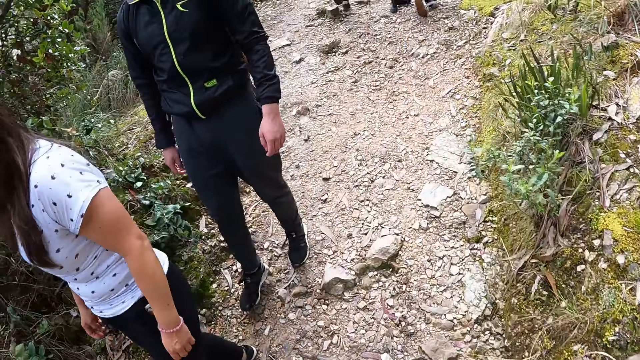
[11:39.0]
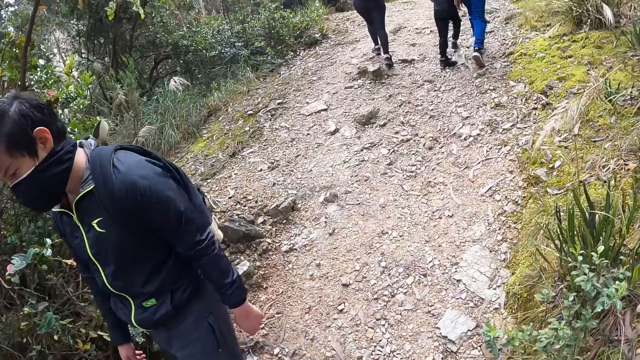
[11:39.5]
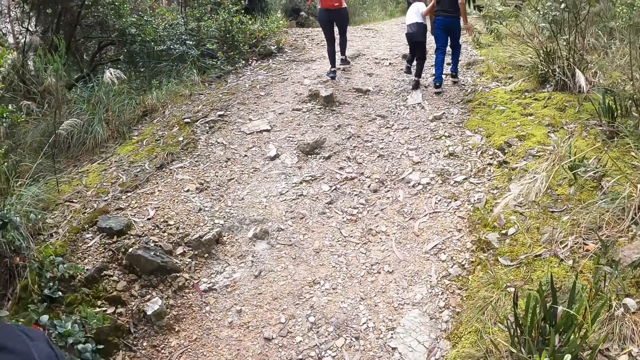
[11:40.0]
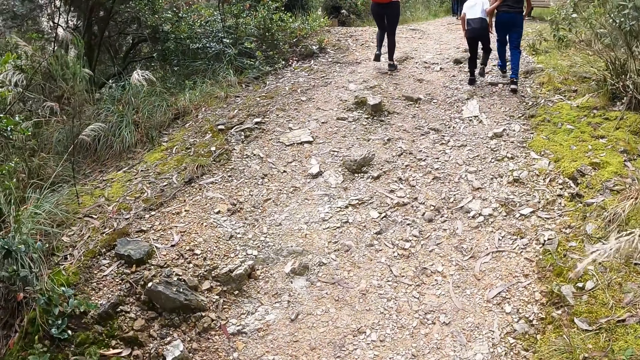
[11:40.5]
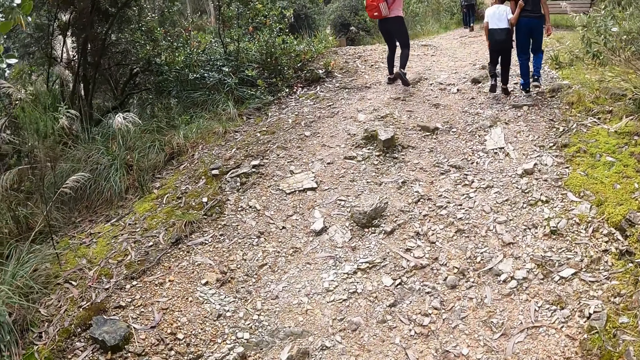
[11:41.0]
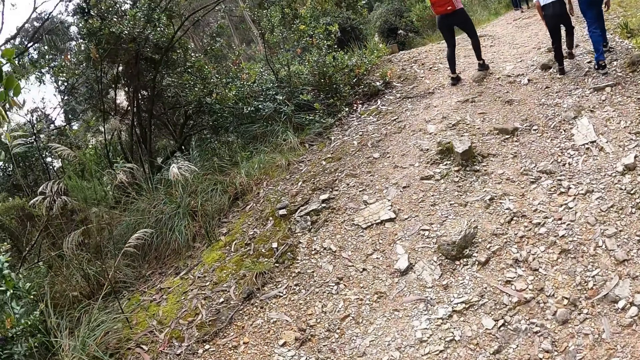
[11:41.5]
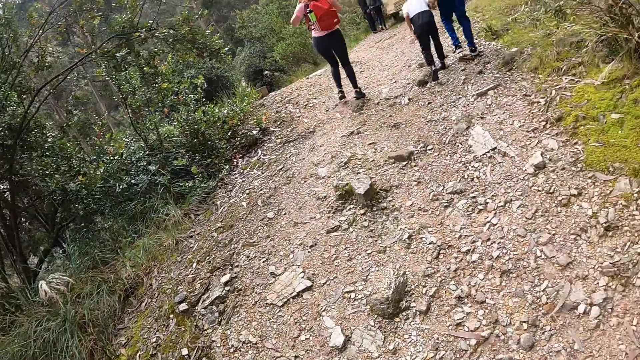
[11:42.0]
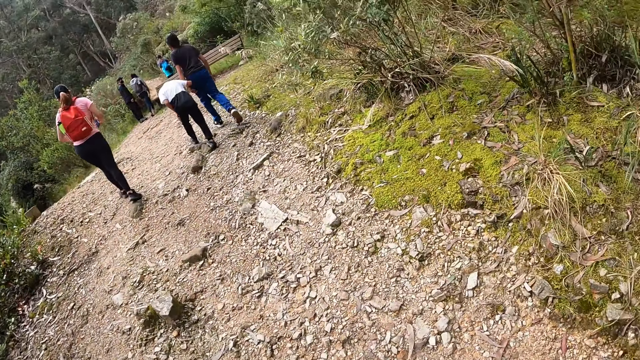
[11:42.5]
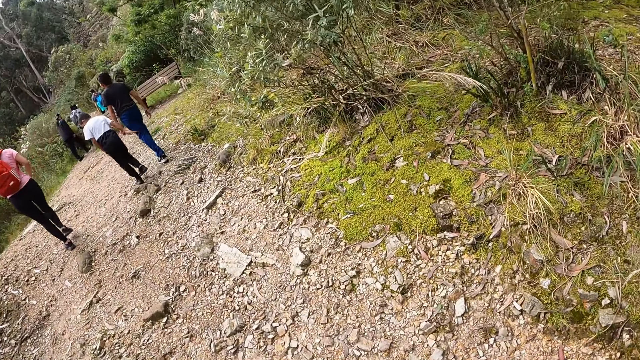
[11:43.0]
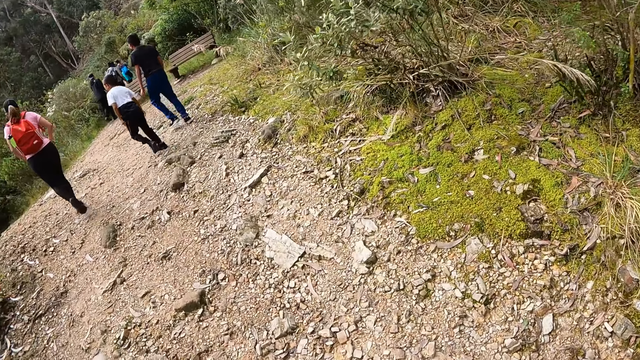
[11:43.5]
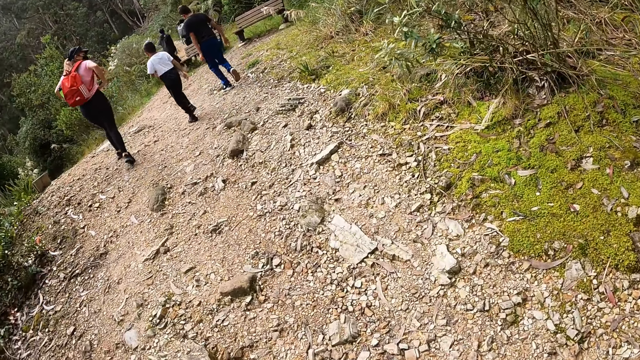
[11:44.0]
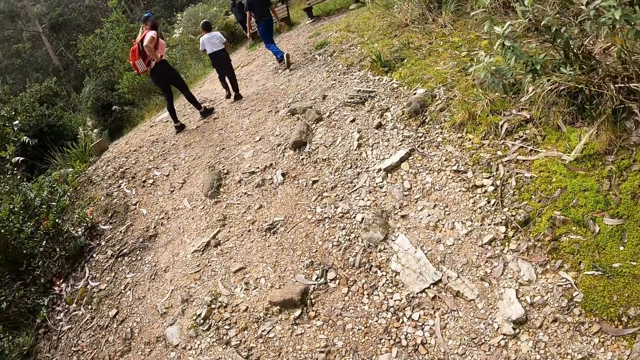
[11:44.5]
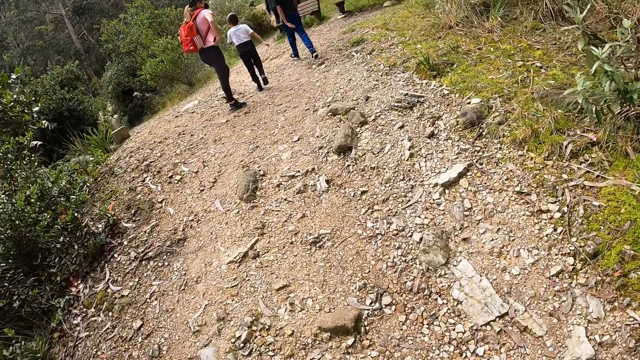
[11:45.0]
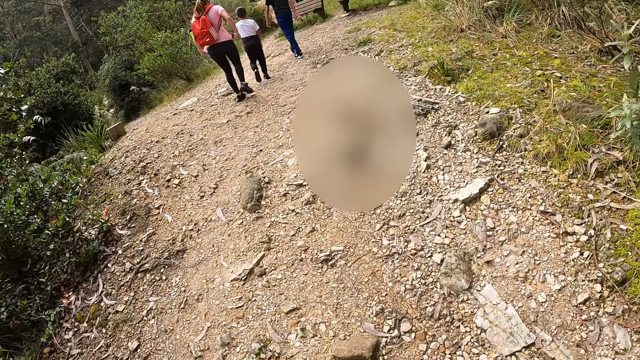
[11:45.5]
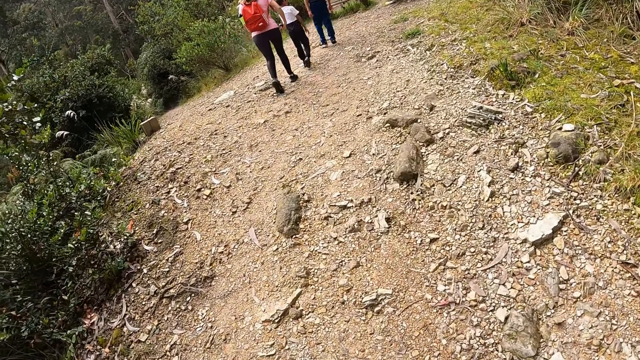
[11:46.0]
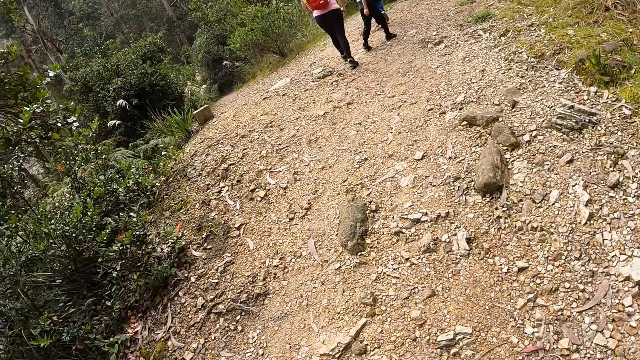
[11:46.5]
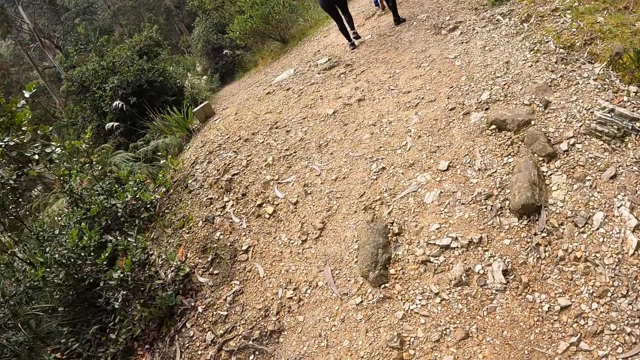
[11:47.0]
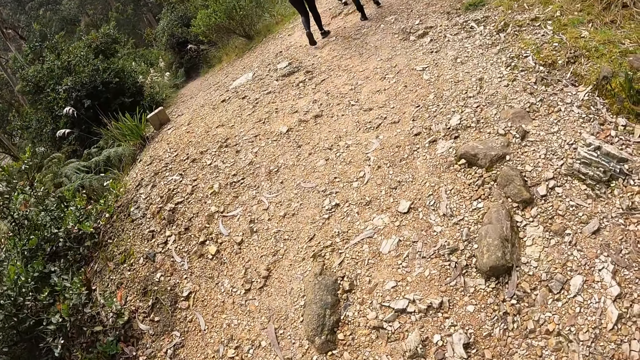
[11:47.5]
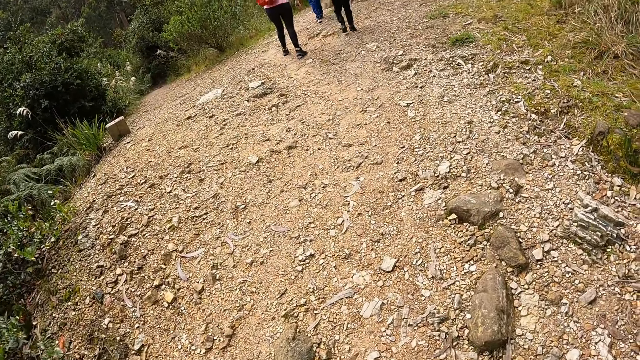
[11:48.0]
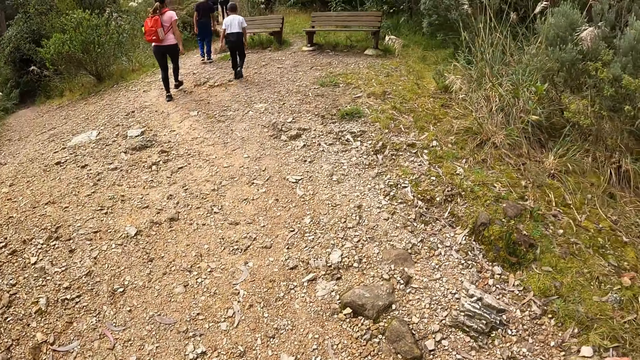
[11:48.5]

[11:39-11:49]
A woman walks past the camera wearer. A man walks past the camera wearer.

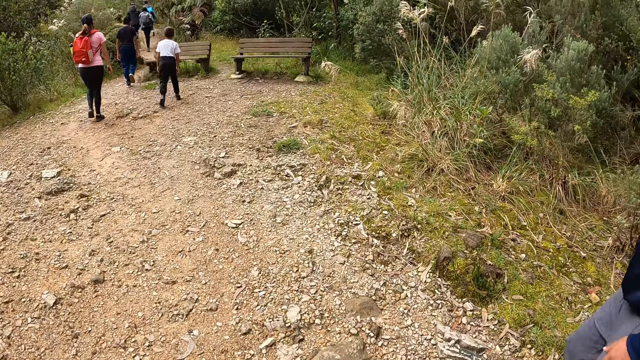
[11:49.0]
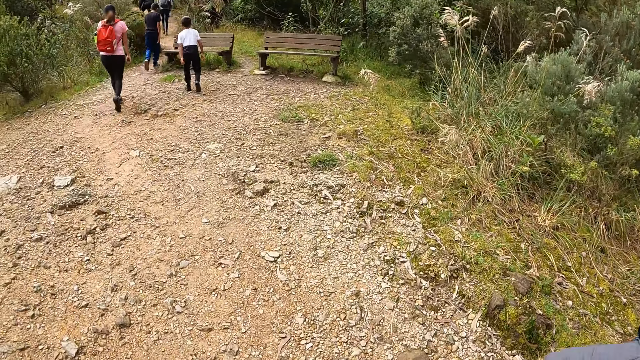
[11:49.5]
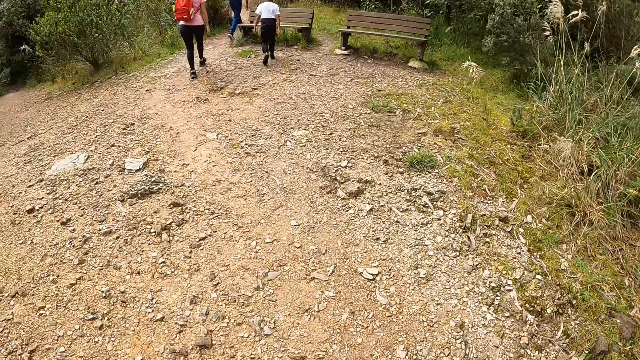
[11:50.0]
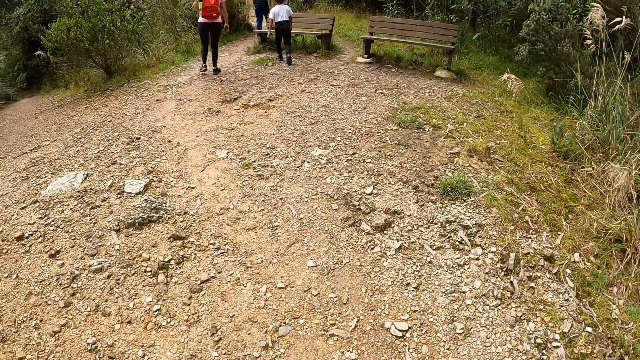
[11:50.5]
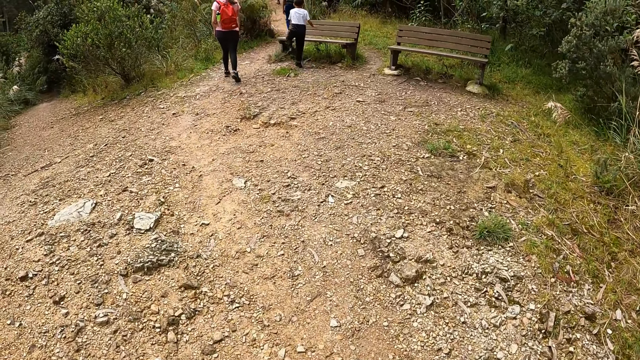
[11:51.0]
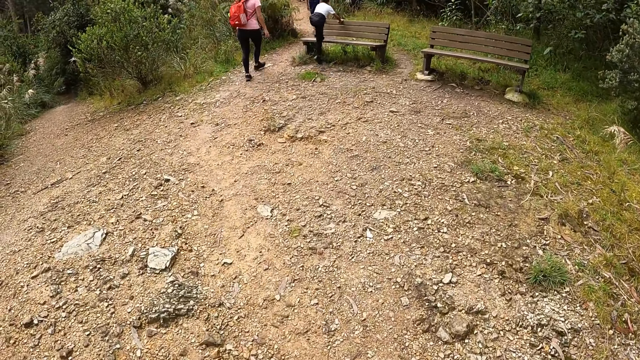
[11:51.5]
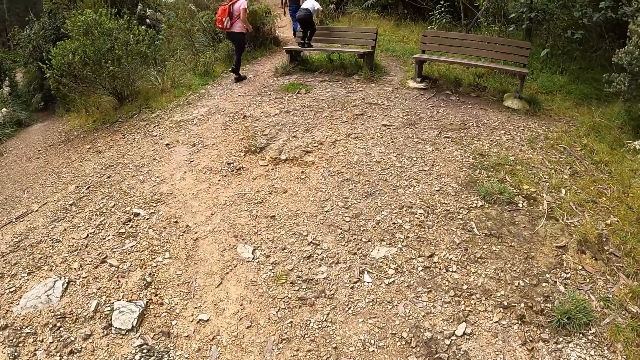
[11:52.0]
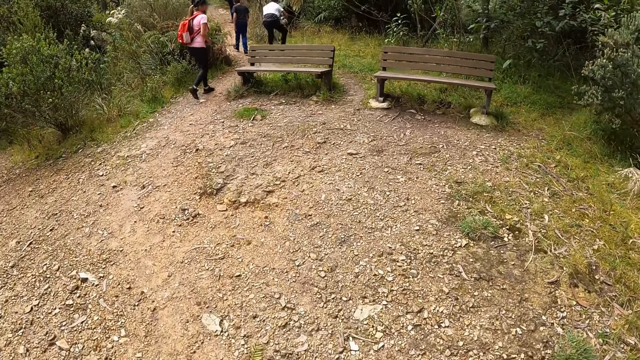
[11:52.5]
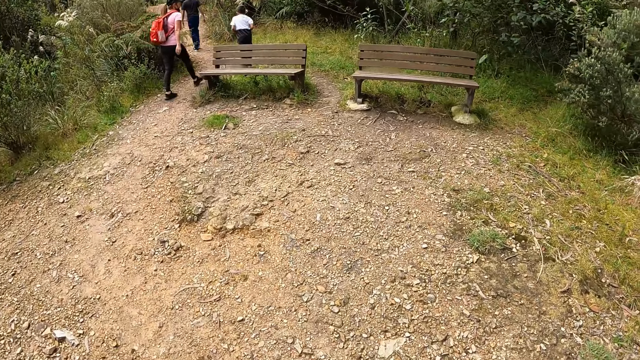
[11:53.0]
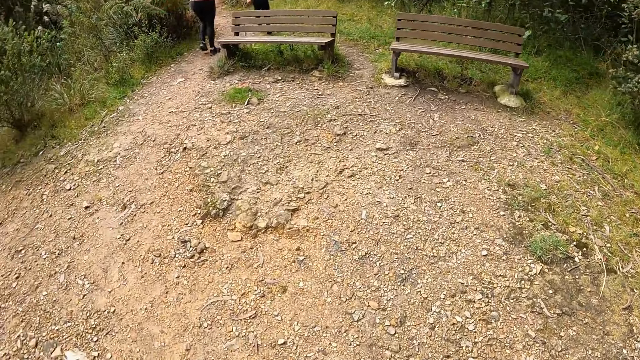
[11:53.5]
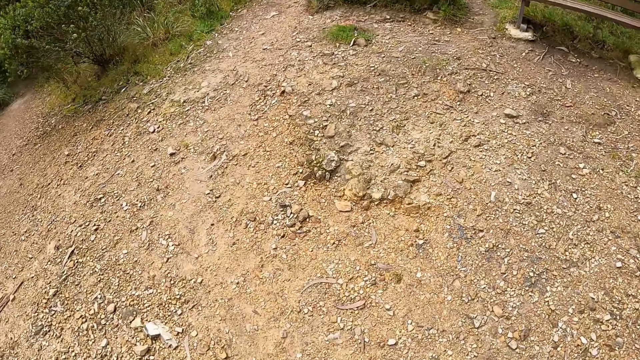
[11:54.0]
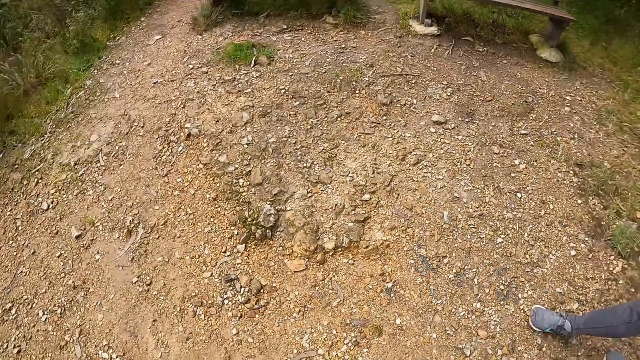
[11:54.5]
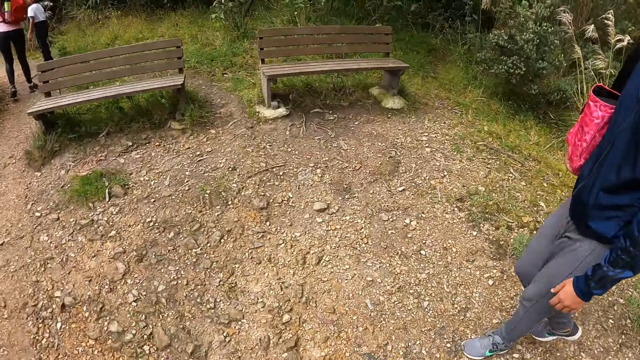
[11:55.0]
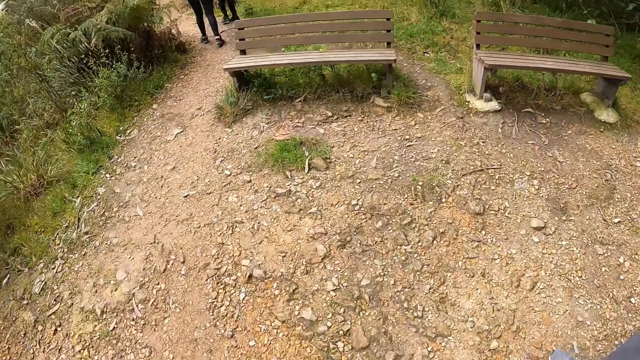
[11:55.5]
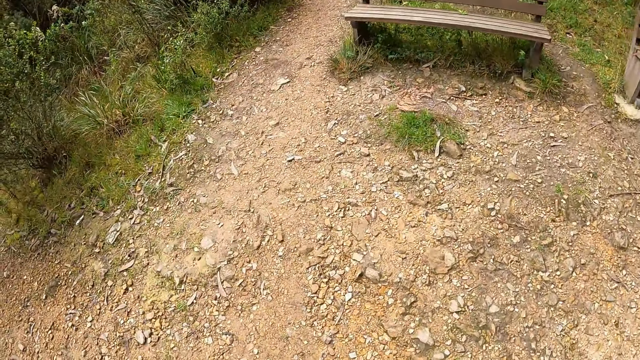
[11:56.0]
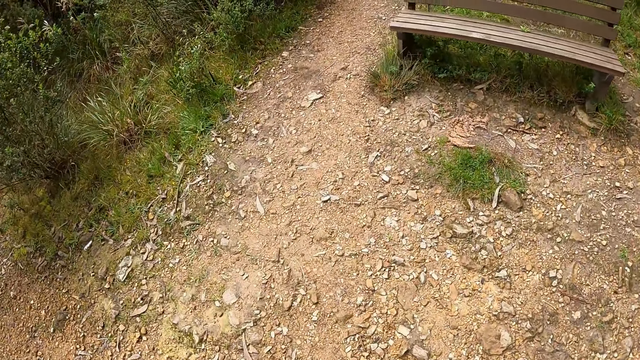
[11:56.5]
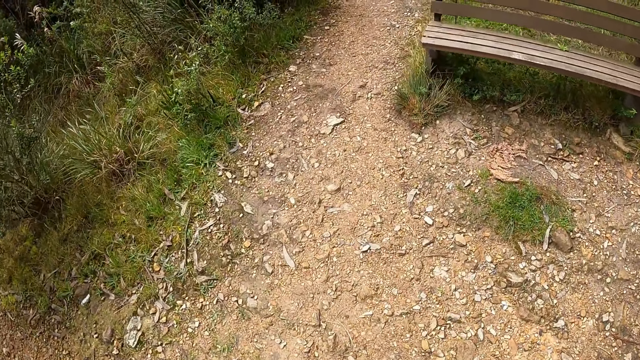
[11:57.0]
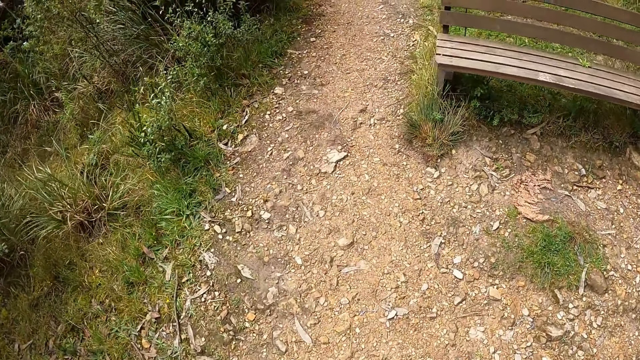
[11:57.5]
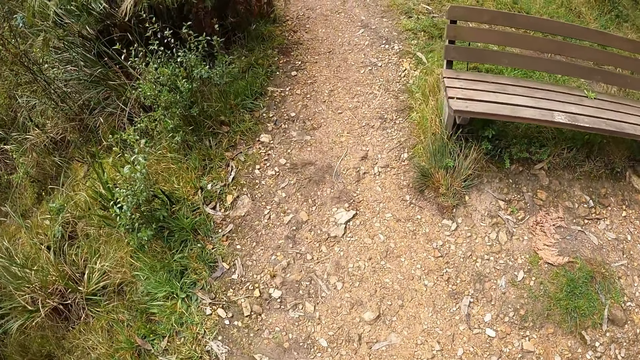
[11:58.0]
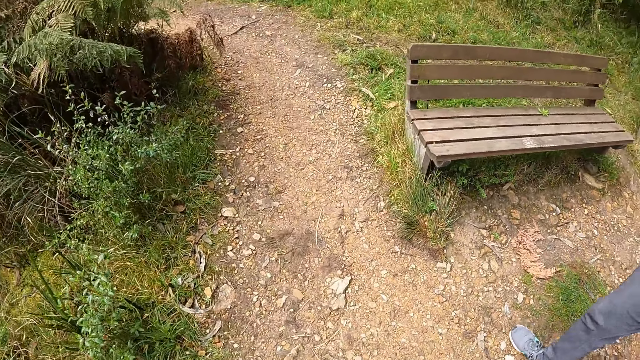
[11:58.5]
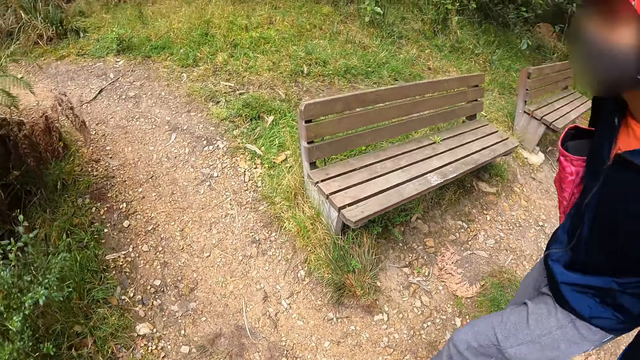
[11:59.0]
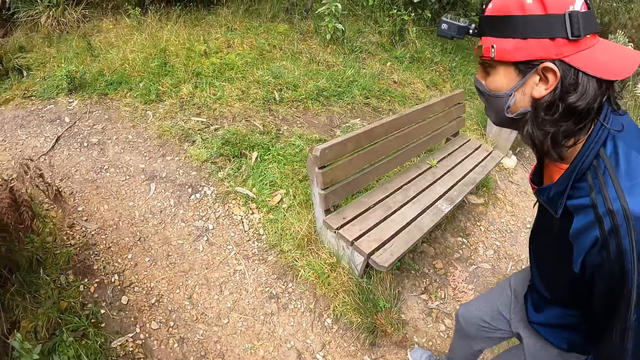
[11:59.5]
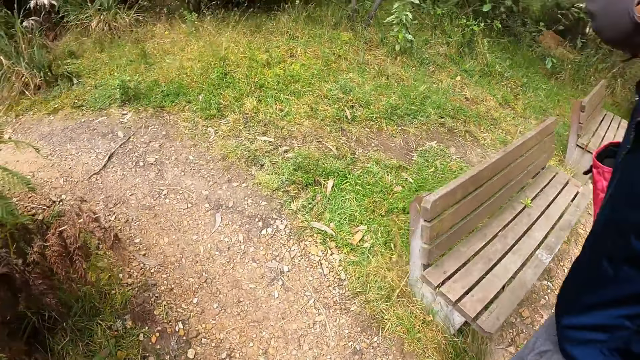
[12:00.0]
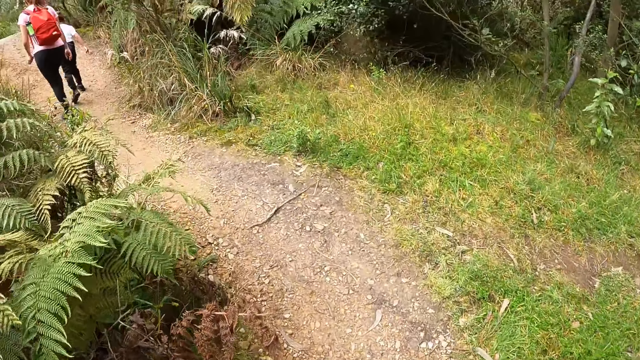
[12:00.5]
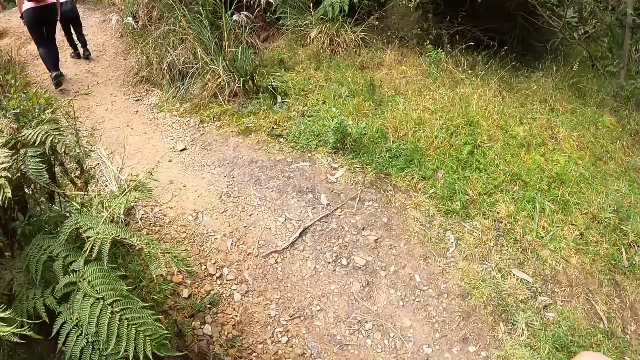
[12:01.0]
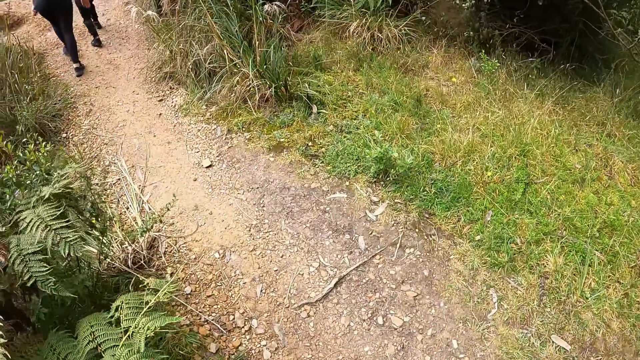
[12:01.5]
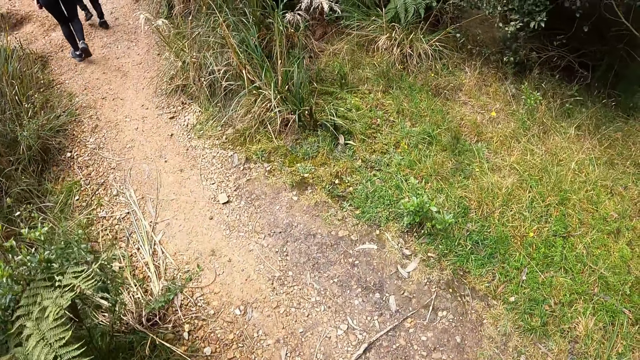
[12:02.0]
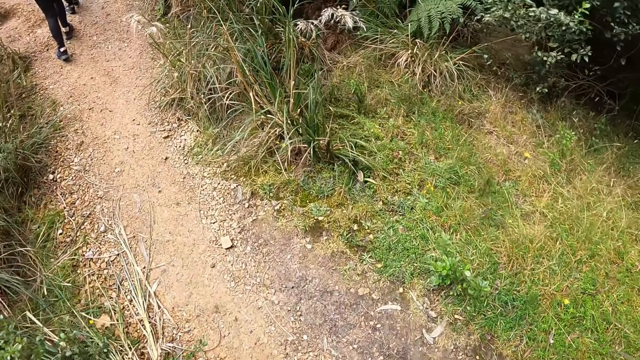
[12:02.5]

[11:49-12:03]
The boy climbs a bench and jumps down from the bench. The camera wearer looks around. A man walks around.
